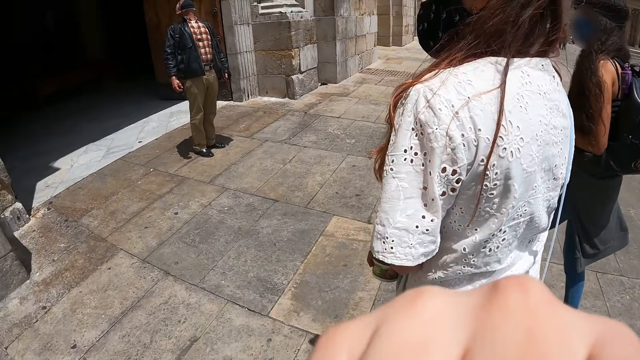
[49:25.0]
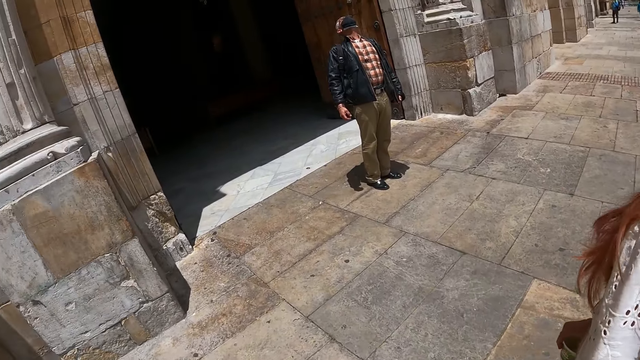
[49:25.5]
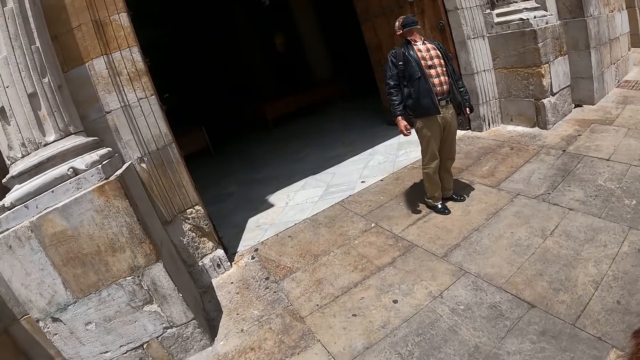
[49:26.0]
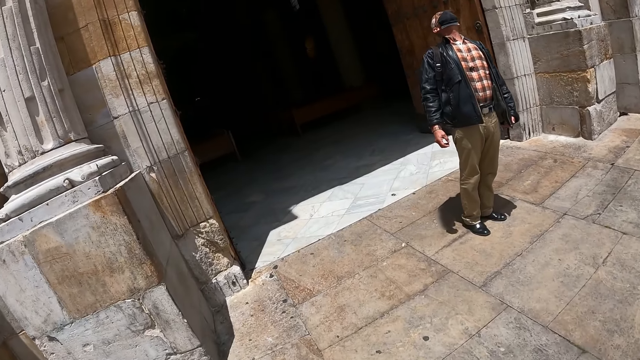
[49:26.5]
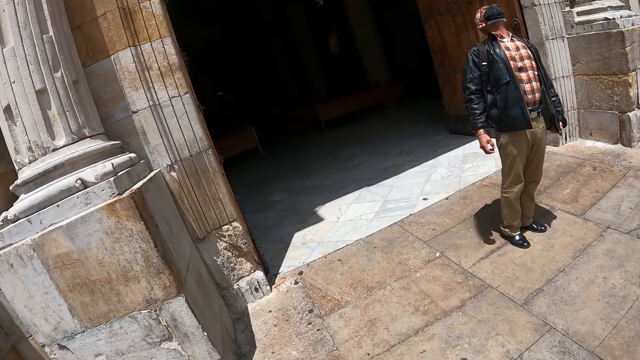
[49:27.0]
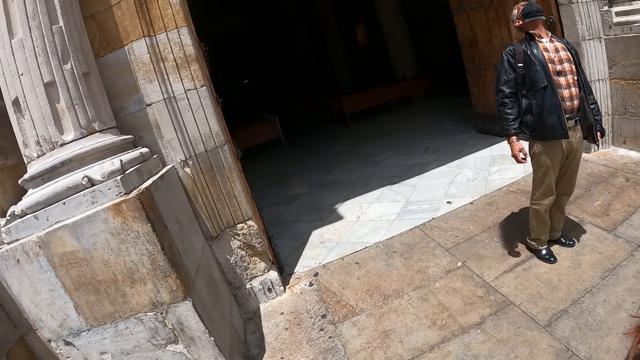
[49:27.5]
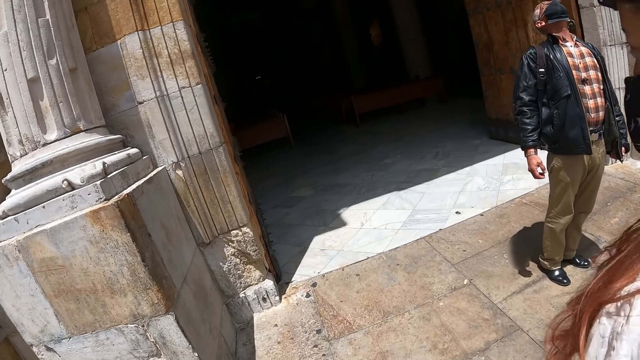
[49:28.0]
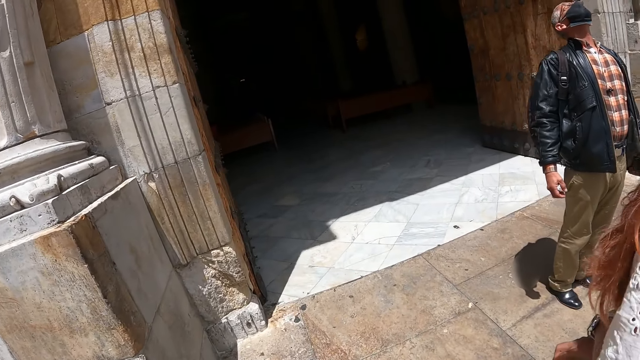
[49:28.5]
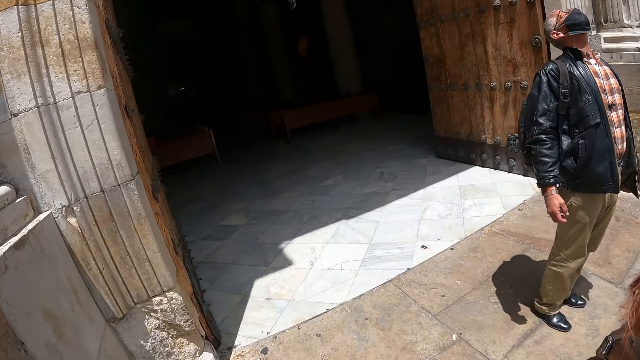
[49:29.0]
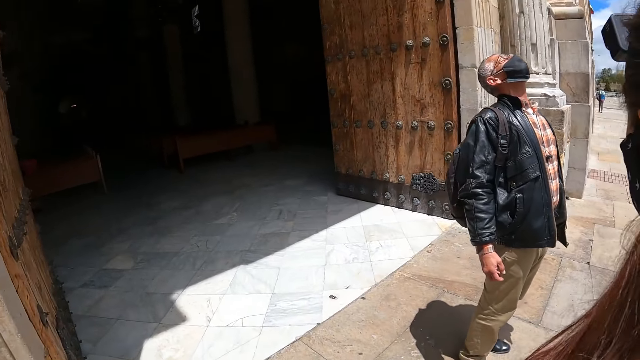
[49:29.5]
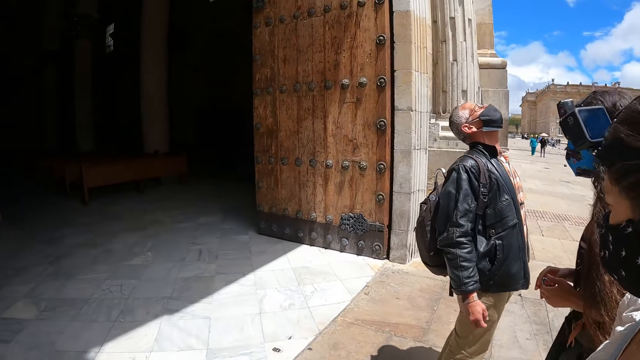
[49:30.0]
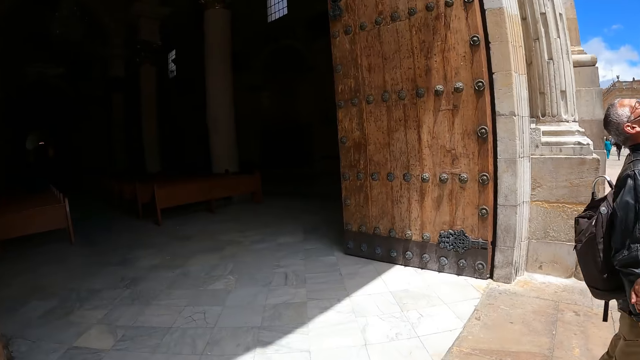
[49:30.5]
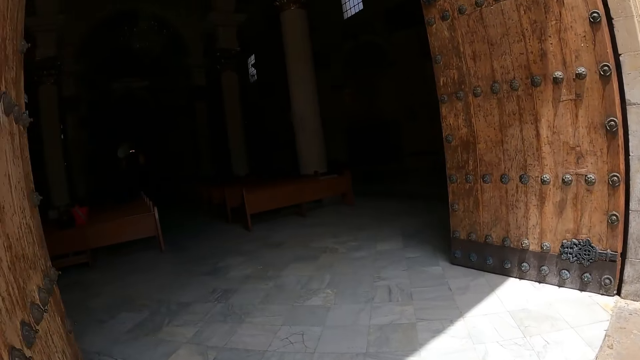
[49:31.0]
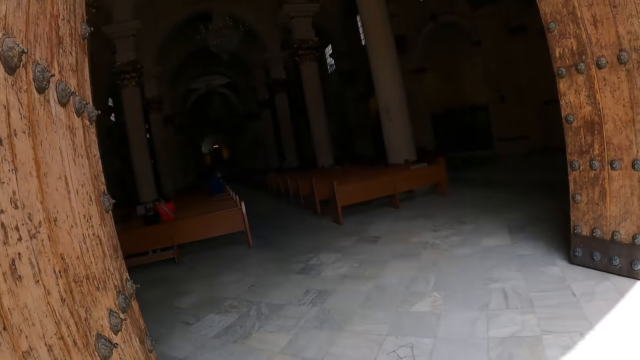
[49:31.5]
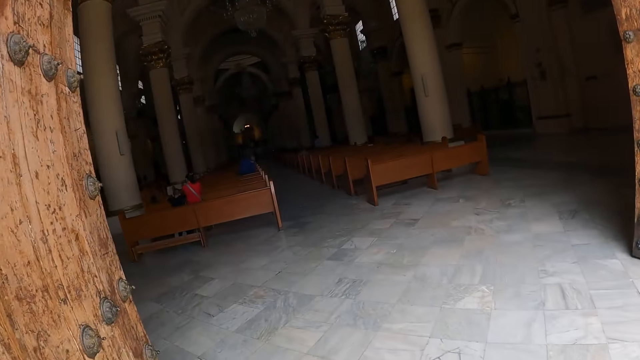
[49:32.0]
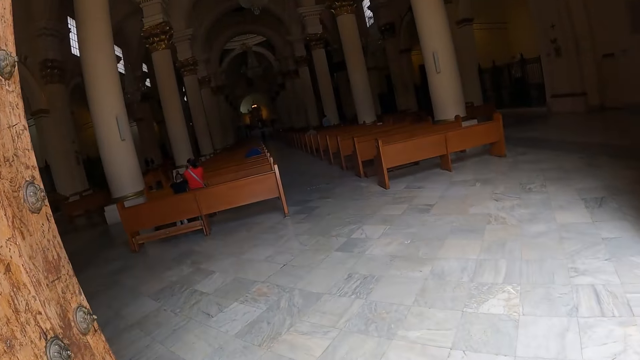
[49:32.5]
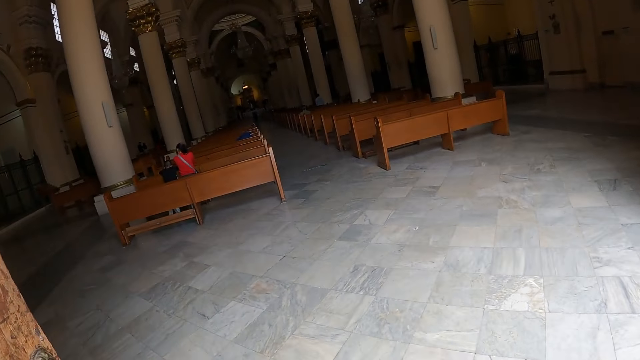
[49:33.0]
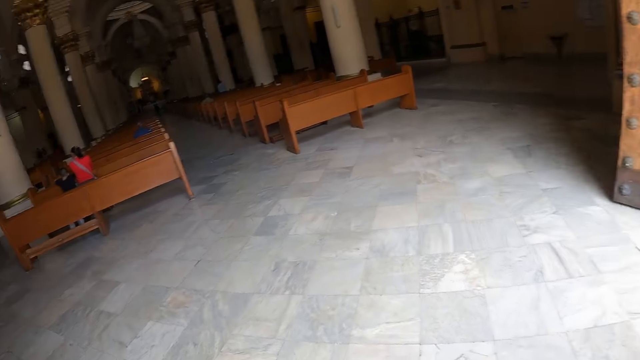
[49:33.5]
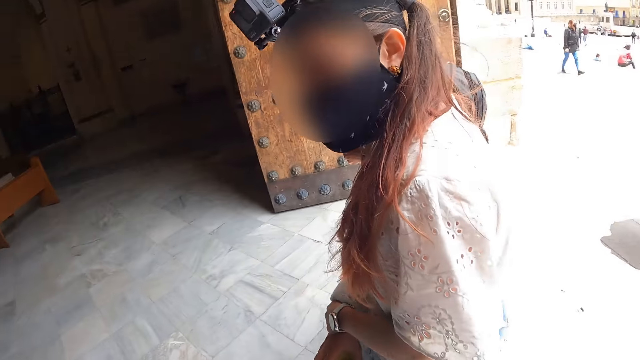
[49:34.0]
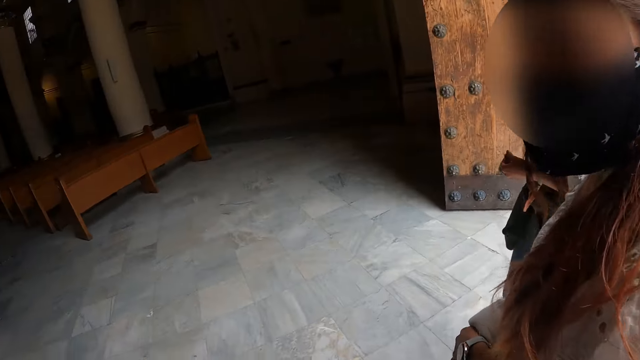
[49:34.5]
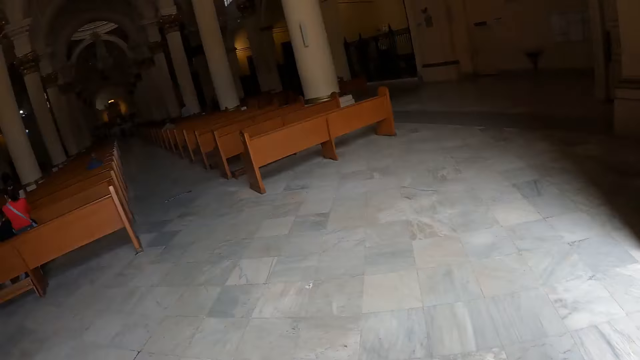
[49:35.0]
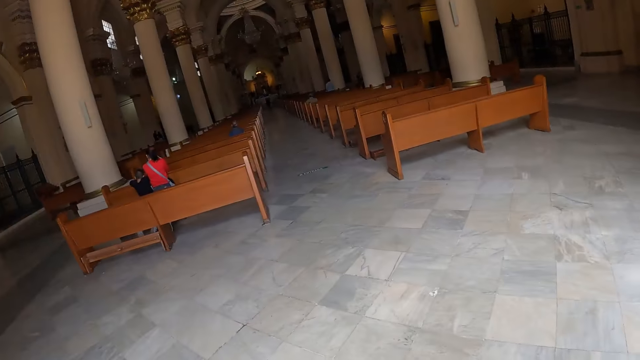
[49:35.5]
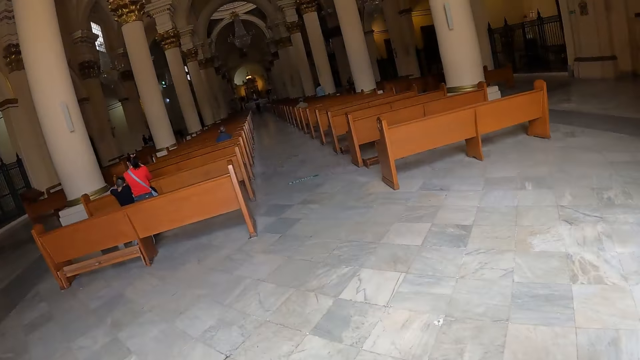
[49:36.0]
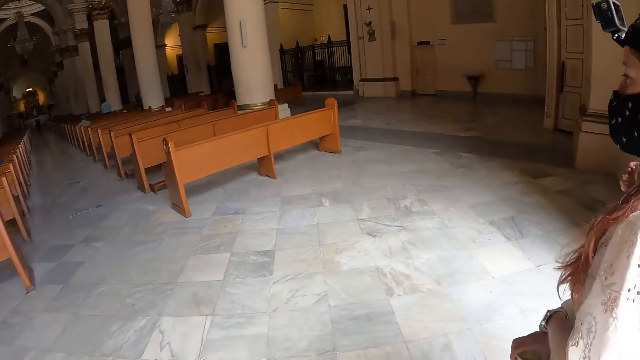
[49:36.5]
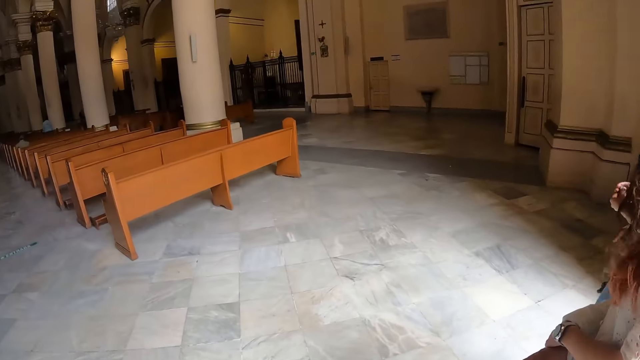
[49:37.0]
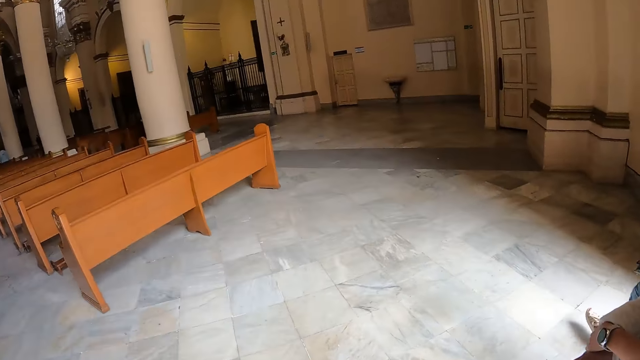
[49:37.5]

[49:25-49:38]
The camera wearer enters a church. They walk around the church.

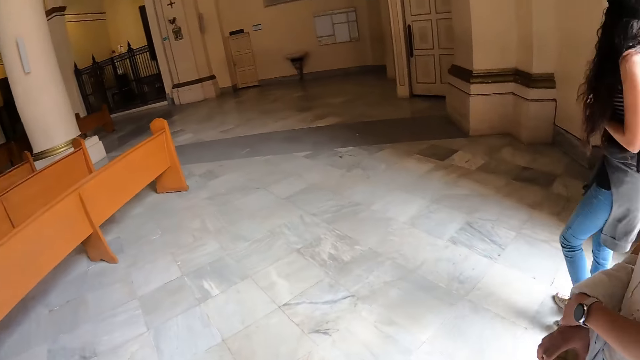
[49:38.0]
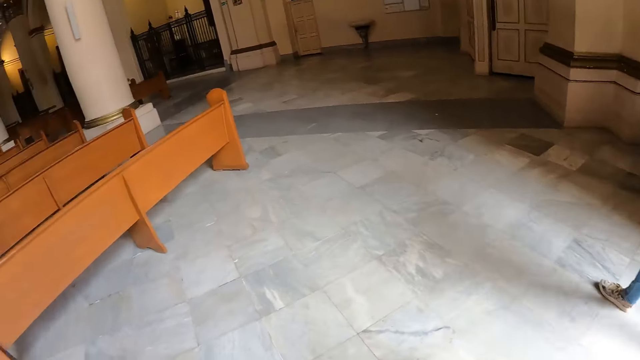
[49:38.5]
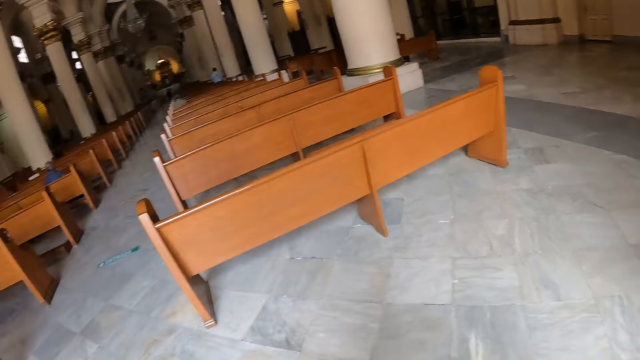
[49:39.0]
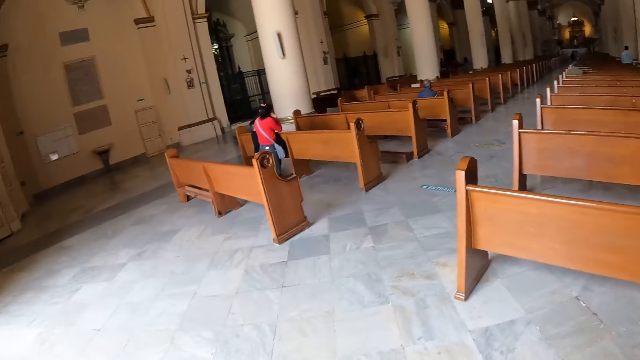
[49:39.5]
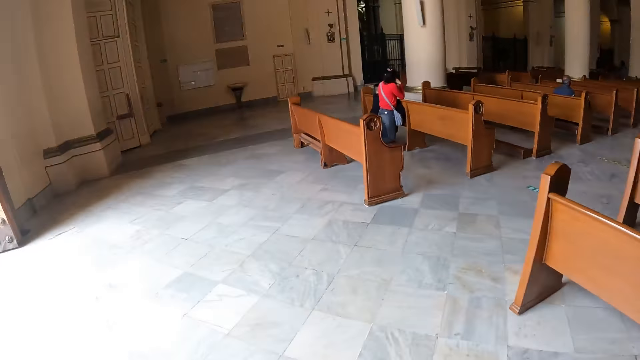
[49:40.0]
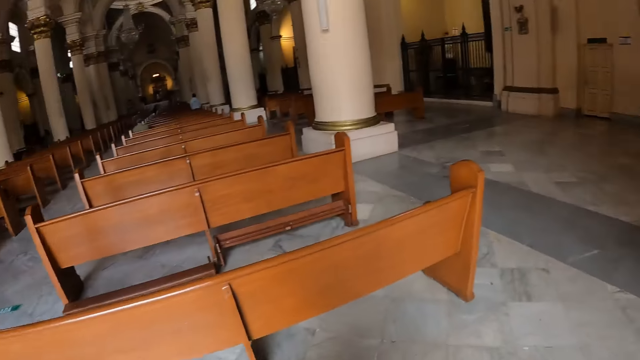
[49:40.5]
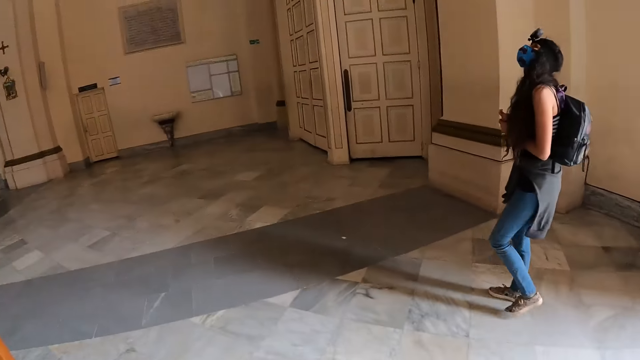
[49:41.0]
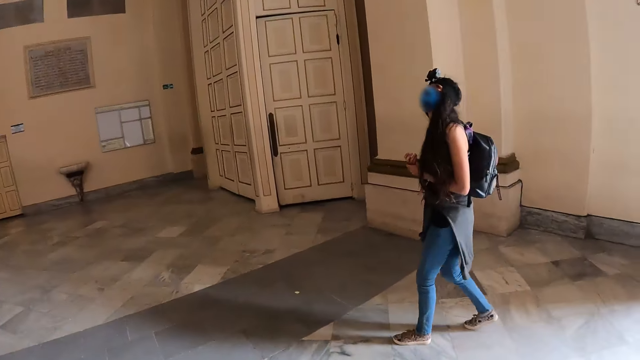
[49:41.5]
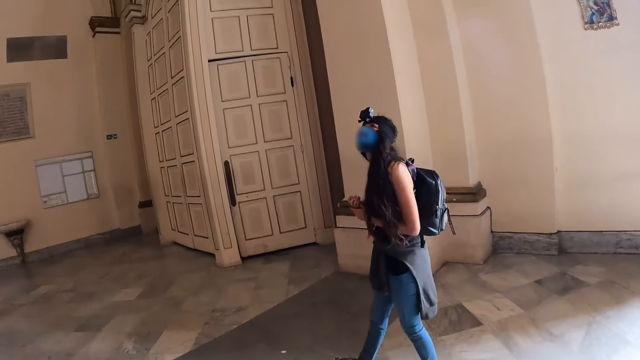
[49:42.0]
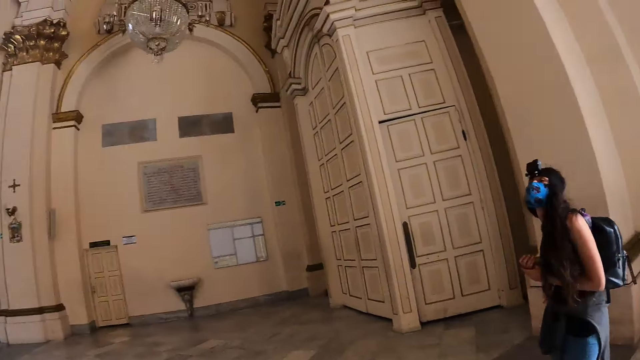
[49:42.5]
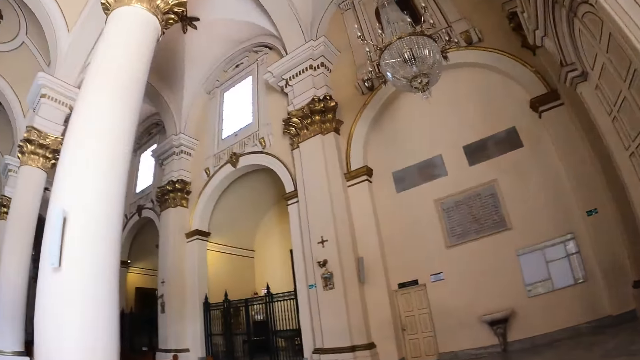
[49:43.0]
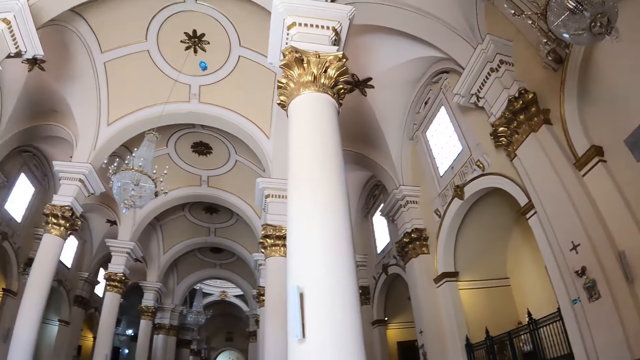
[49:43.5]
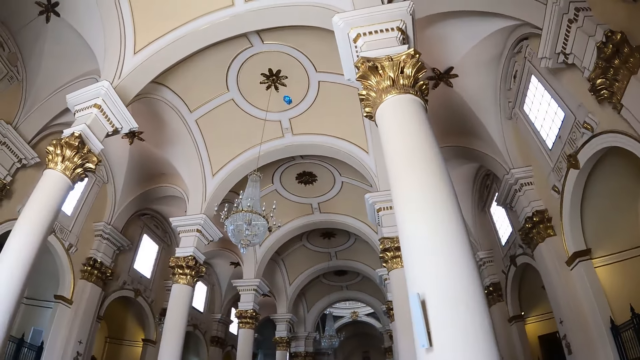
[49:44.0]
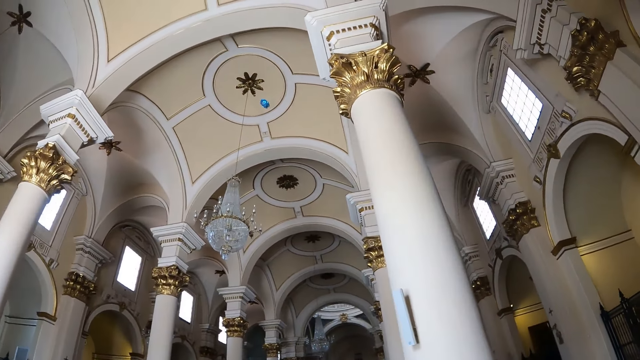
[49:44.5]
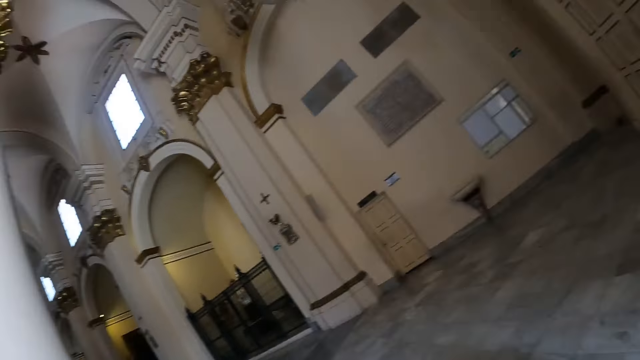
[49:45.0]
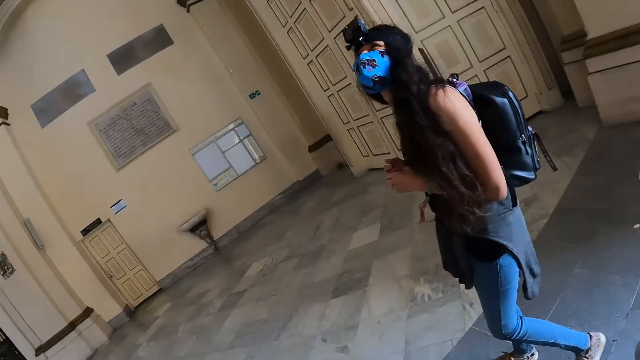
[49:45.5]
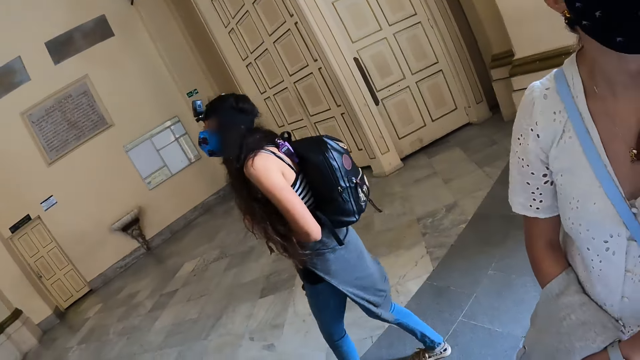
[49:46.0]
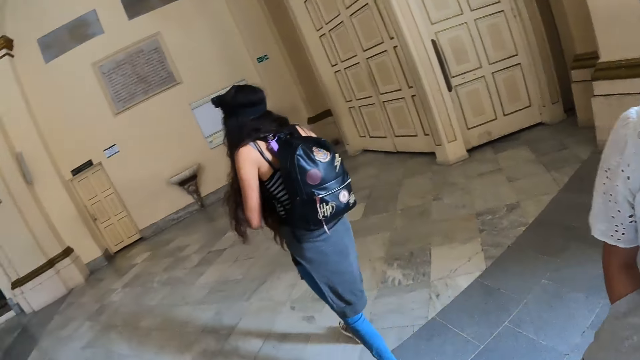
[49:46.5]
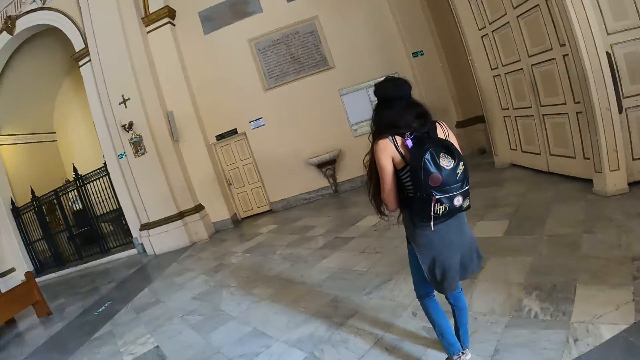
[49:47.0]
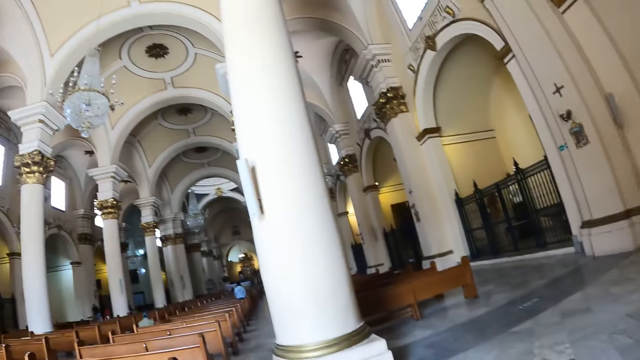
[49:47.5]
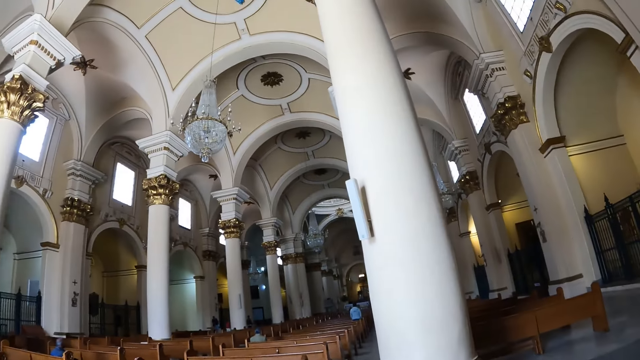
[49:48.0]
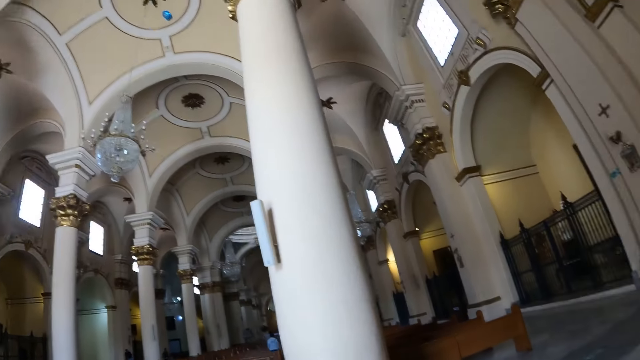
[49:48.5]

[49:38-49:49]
The camera wearer looks around the church.
